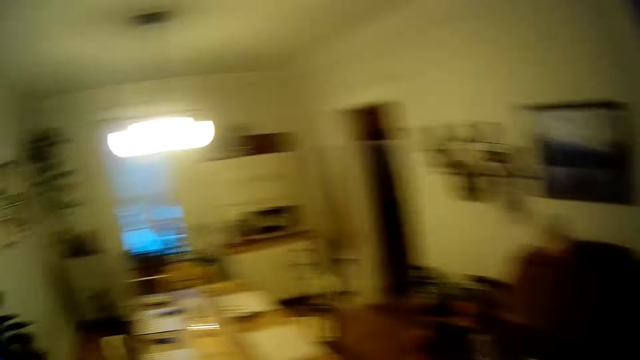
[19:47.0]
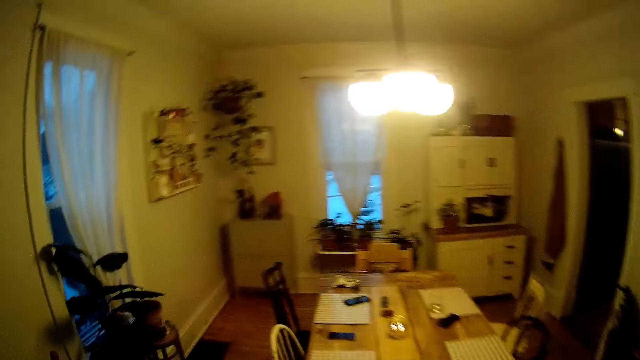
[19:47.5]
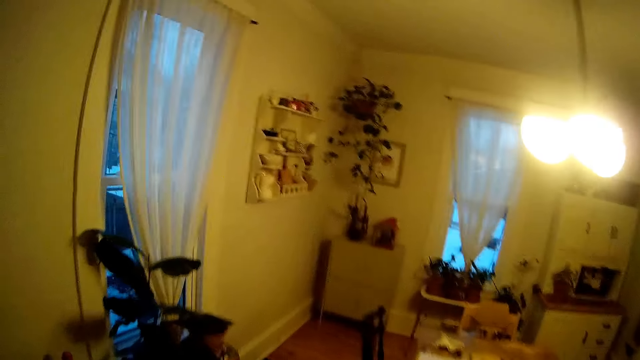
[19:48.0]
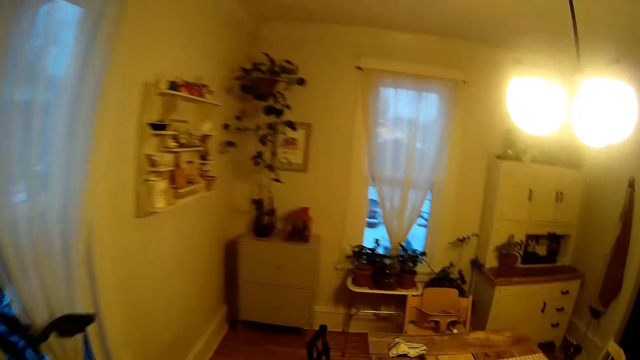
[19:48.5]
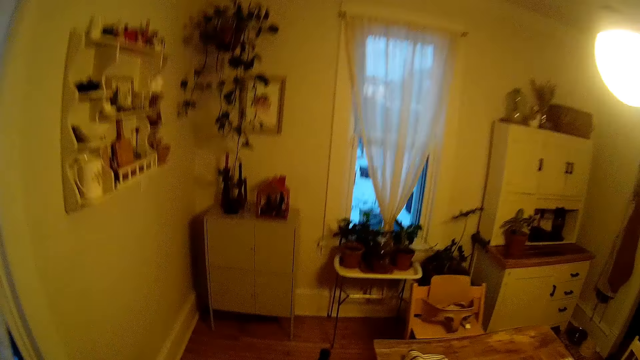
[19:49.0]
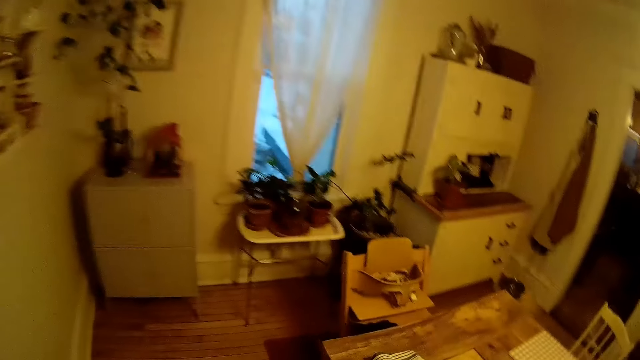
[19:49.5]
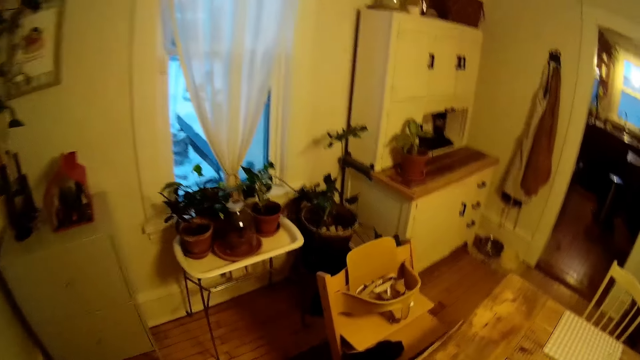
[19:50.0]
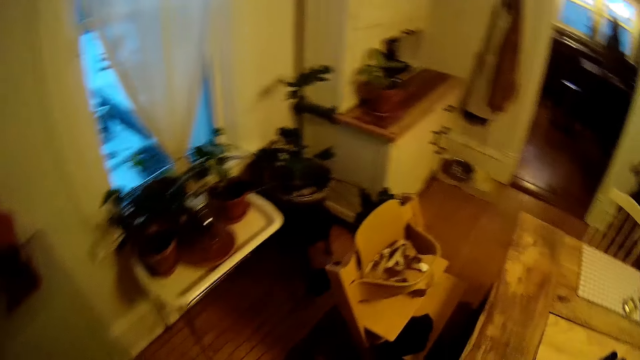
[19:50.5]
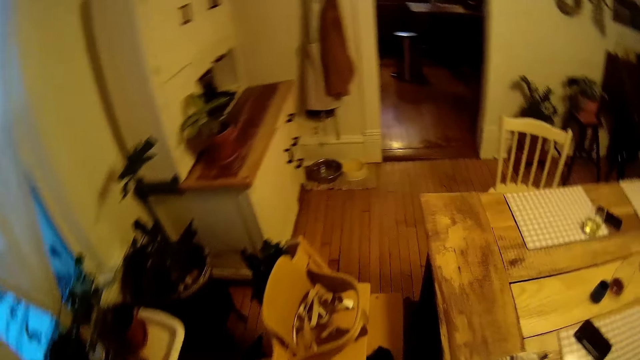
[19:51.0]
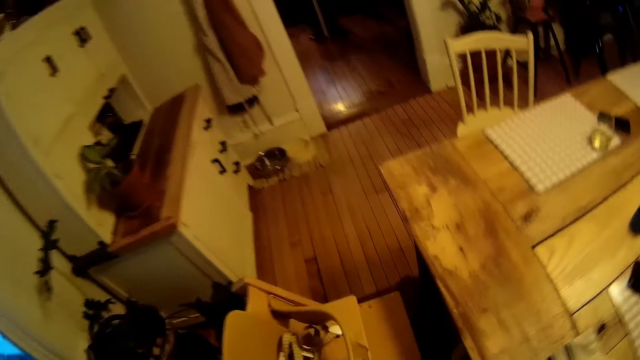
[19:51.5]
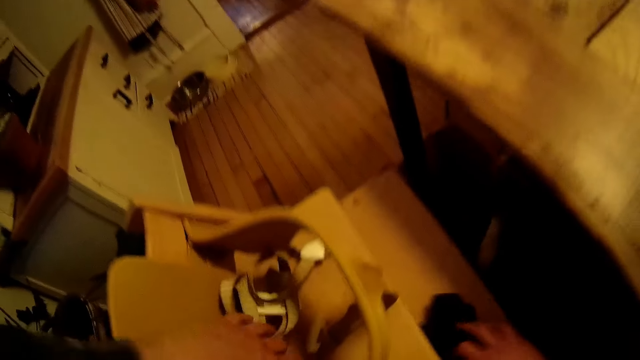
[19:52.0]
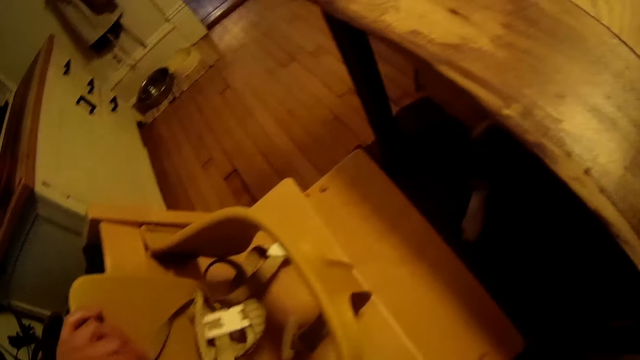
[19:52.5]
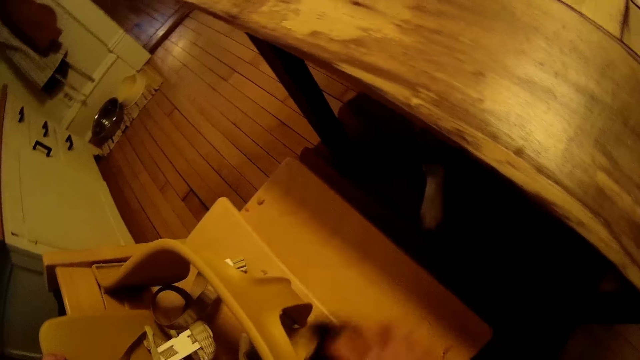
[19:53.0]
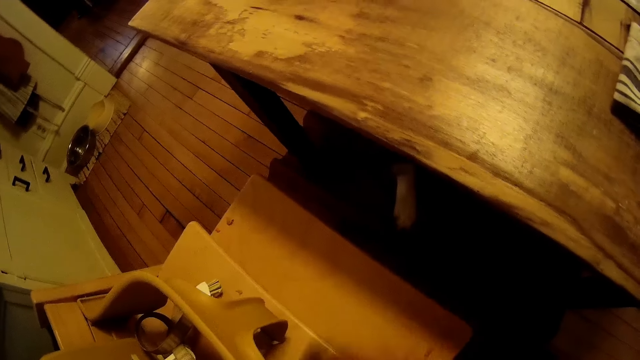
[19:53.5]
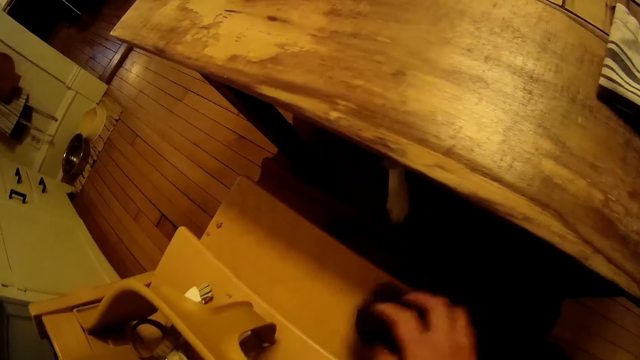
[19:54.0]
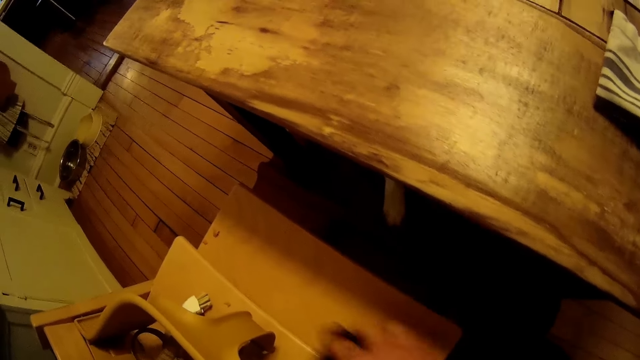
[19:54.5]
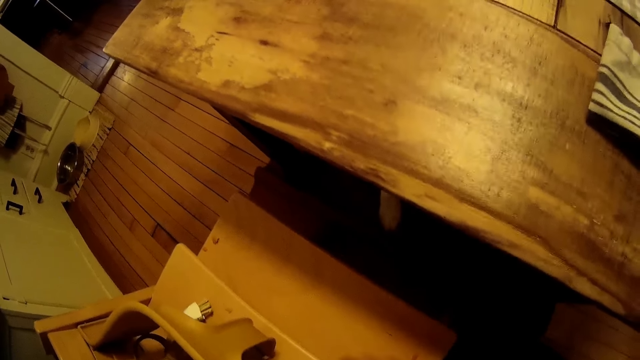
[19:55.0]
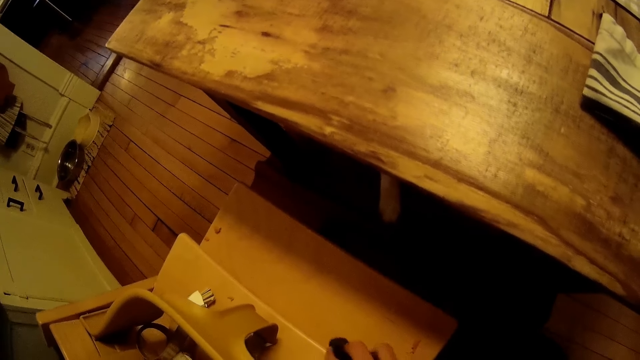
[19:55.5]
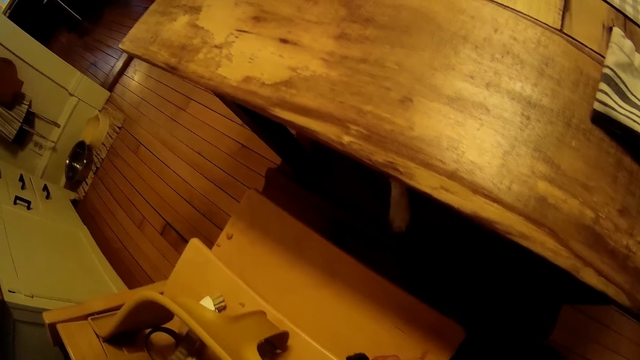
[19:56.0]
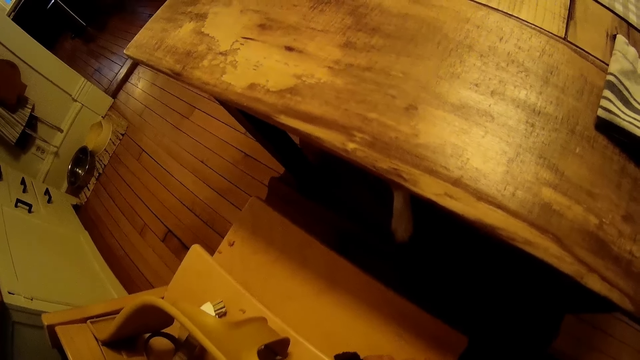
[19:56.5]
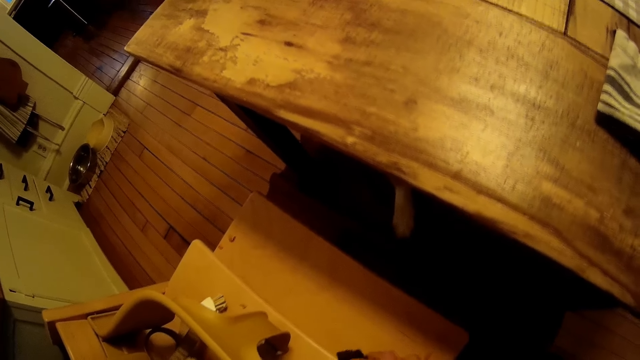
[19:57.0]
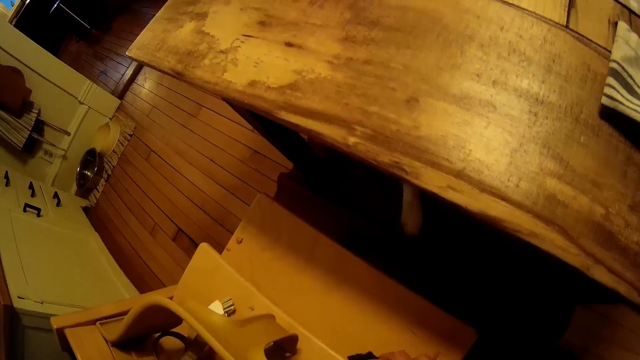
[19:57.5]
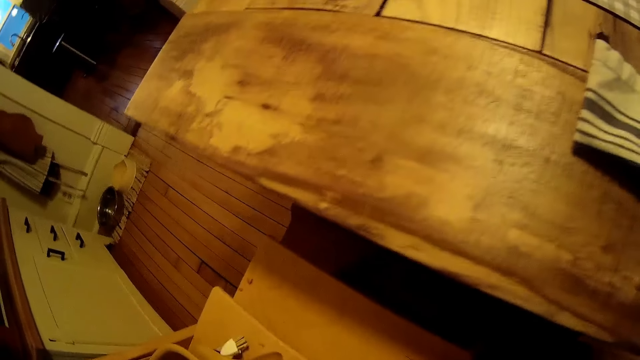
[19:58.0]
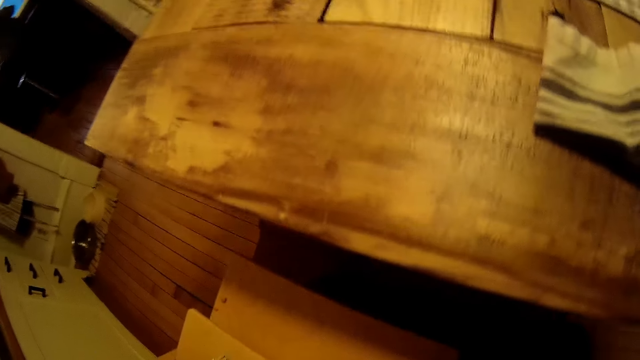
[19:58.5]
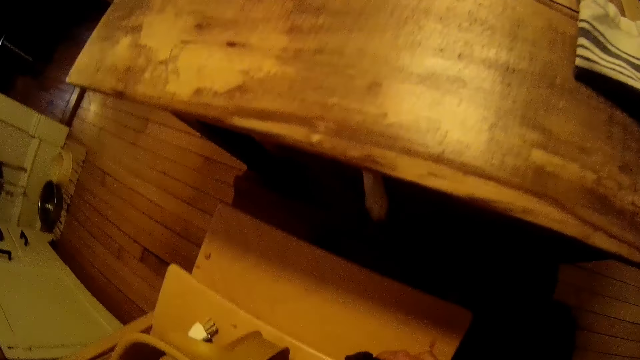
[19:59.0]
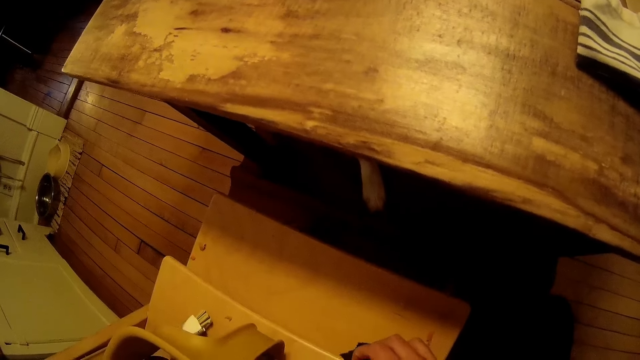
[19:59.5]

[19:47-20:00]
The camera wearer looks around. They walk to the dining room. He grabs the black cloth from the high chair with his right hand, holds the feeding chair straps, and cleans the high chair with the black cloth in his right hand. He converses with the woman.

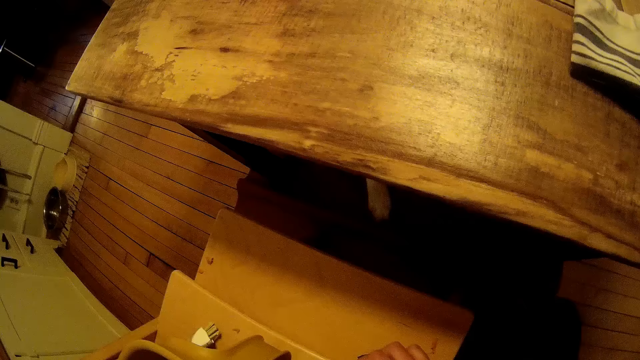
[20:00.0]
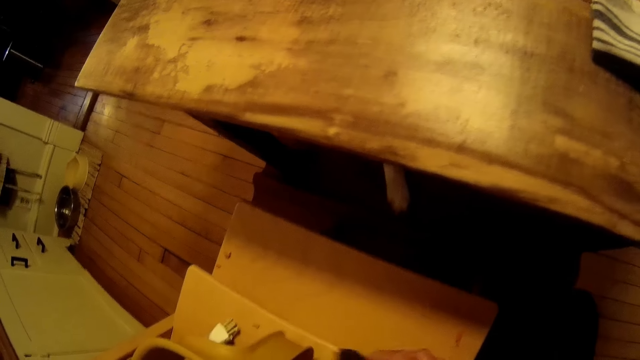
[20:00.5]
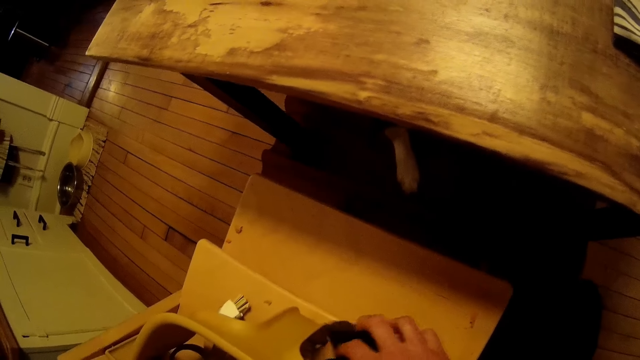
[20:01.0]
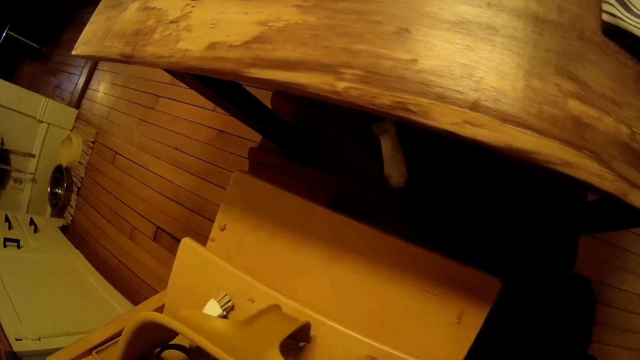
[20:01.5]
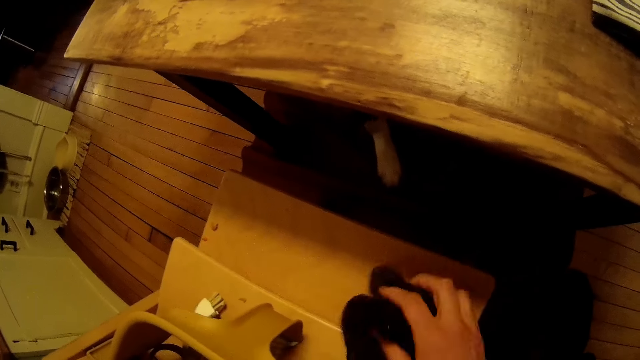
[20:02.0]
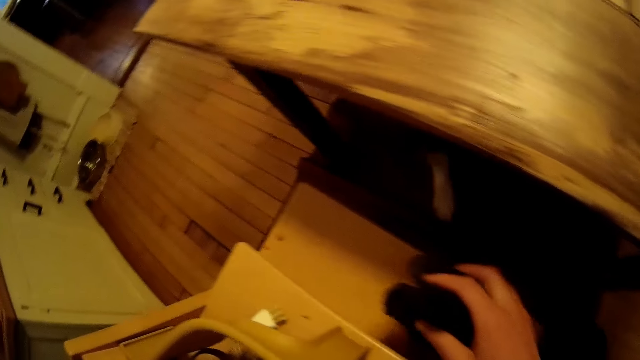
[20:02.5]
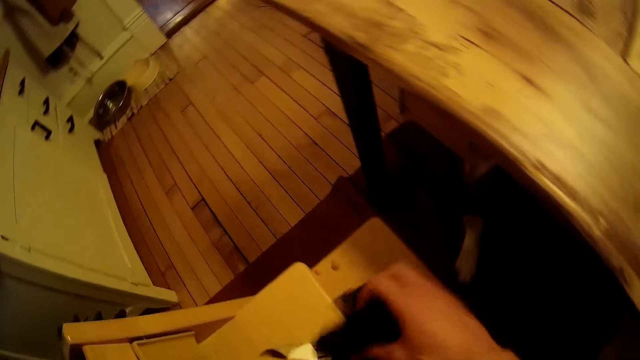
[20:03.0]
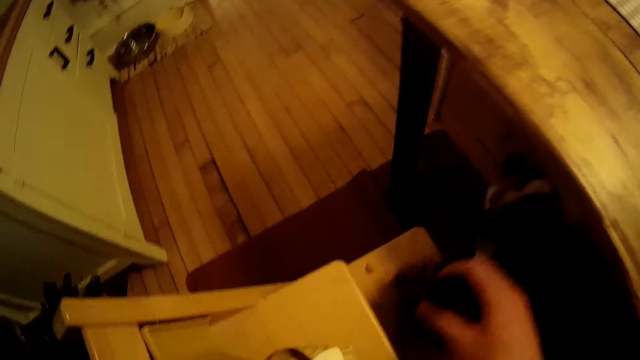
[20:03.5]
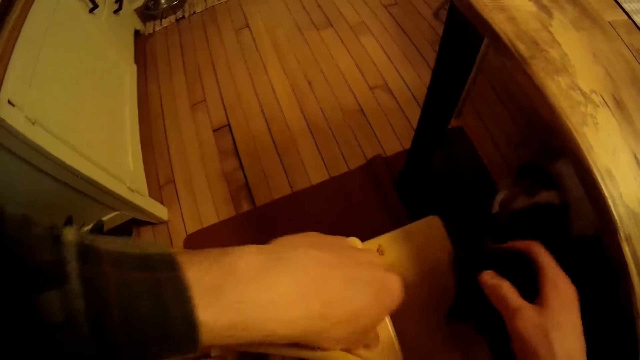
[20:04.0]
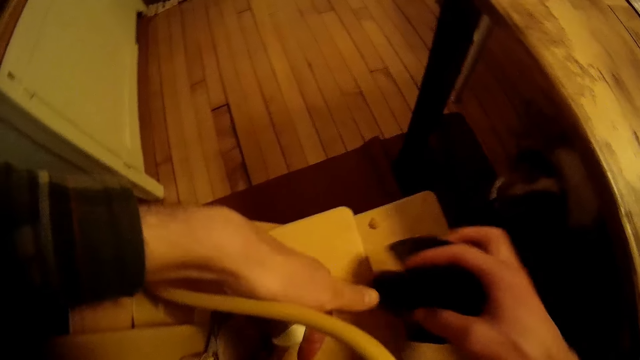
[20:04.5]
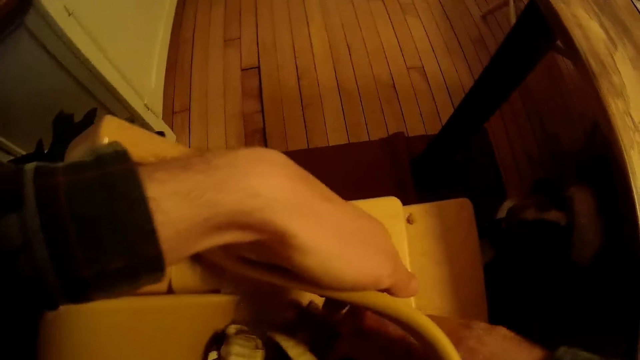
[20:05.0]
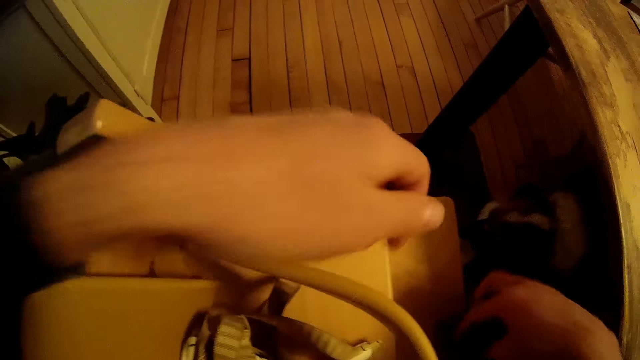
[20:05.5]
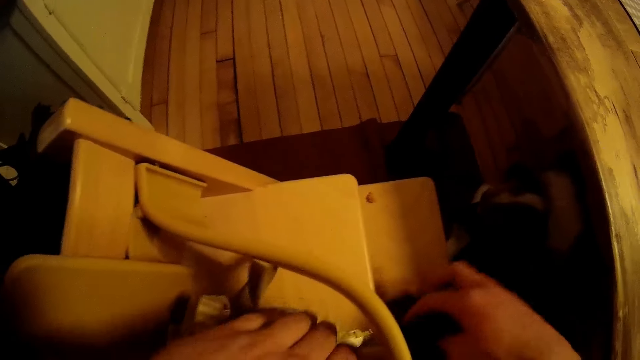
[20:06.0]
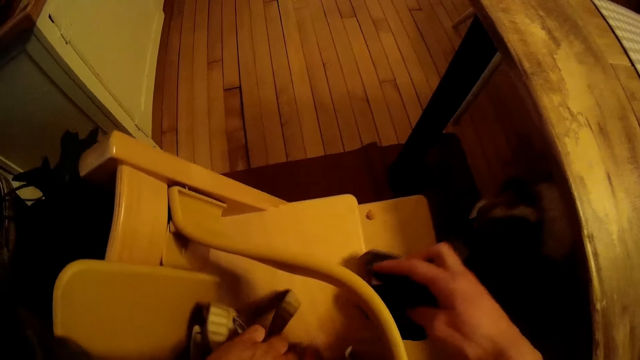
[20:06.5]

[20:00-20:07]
The camera wearer holds the feeding chair with the left hand. They wipe the feeding chair.
